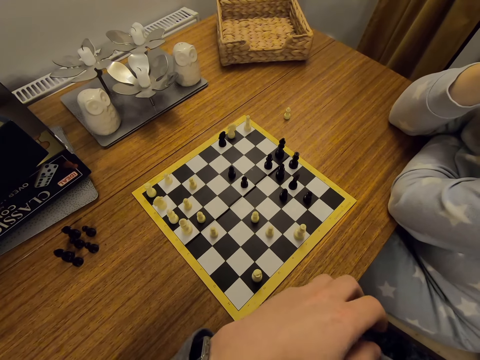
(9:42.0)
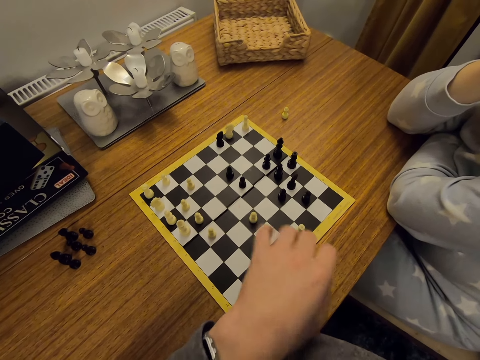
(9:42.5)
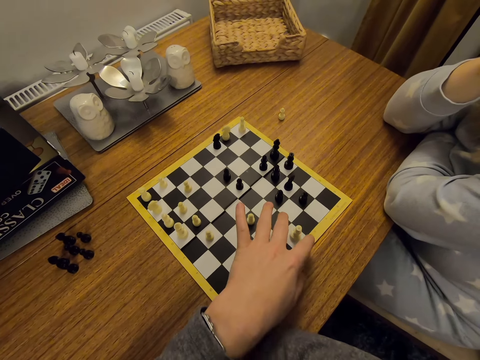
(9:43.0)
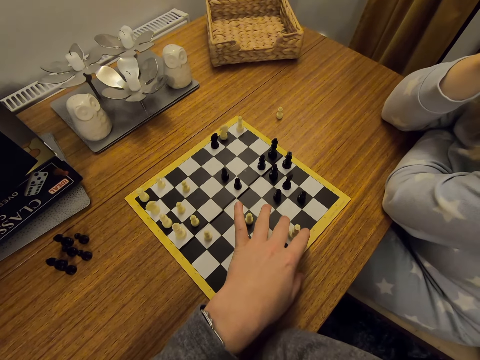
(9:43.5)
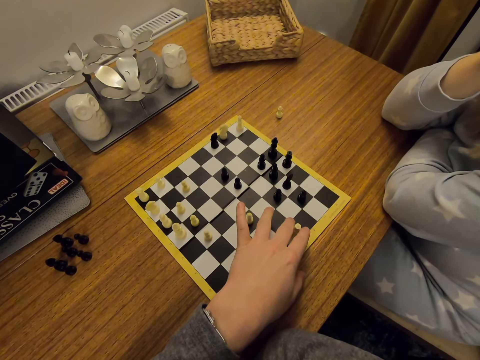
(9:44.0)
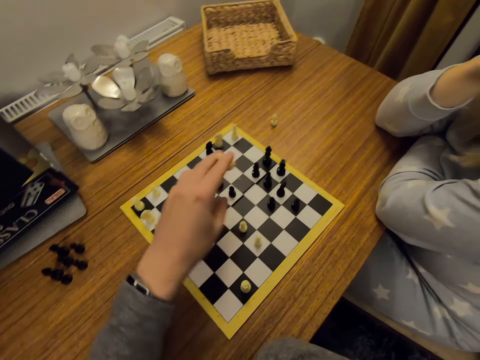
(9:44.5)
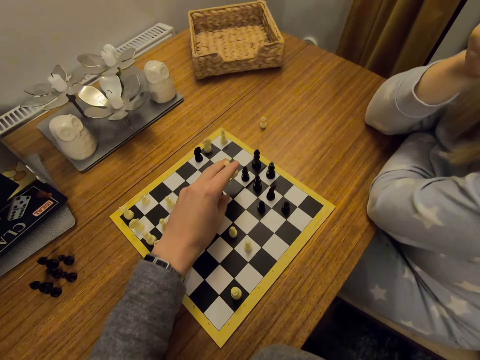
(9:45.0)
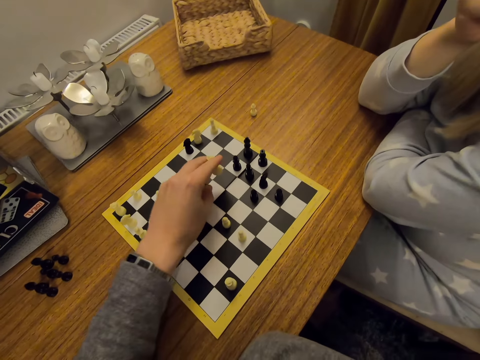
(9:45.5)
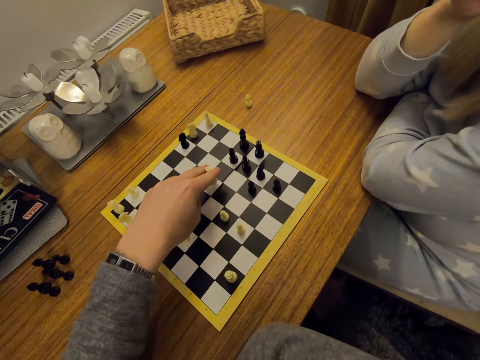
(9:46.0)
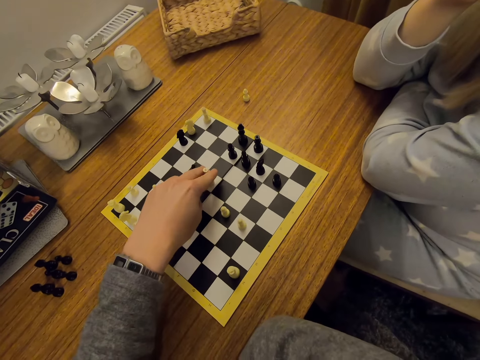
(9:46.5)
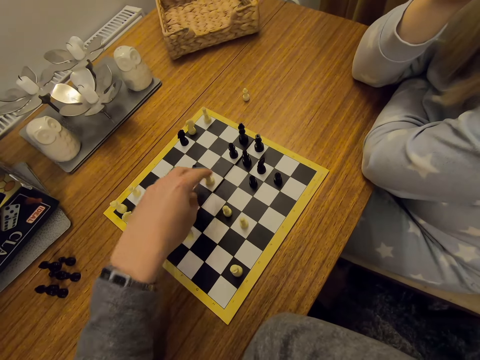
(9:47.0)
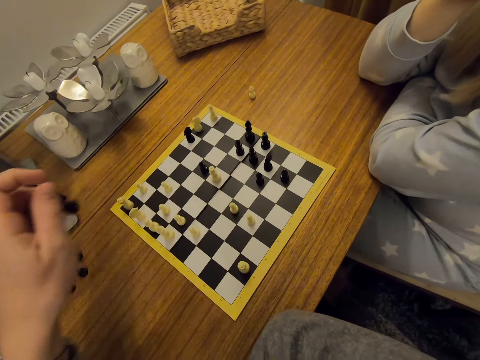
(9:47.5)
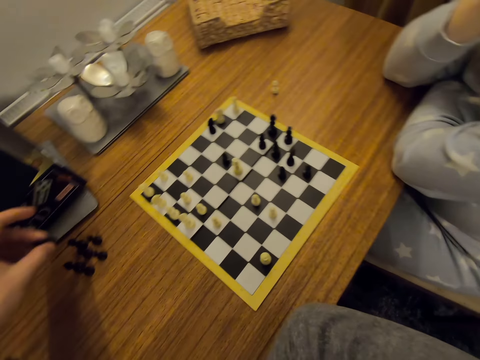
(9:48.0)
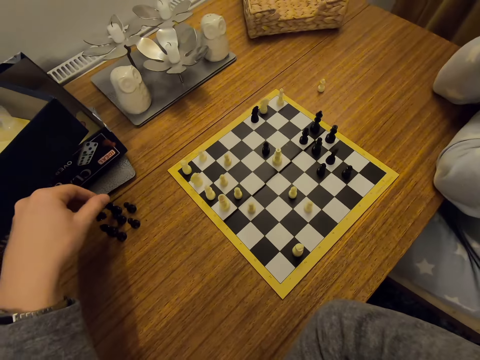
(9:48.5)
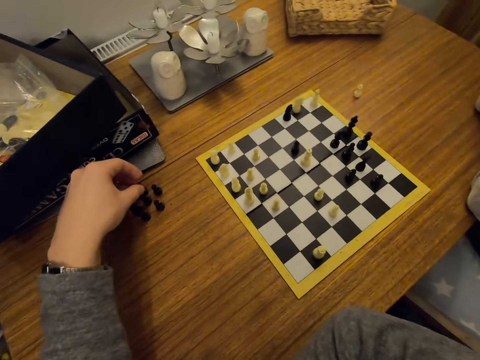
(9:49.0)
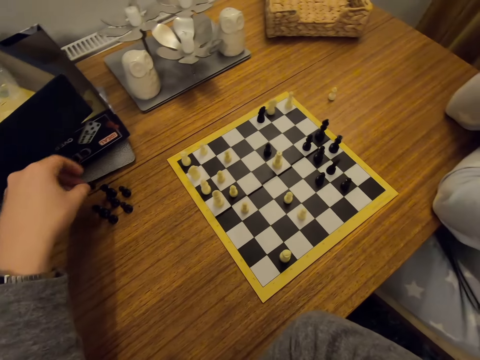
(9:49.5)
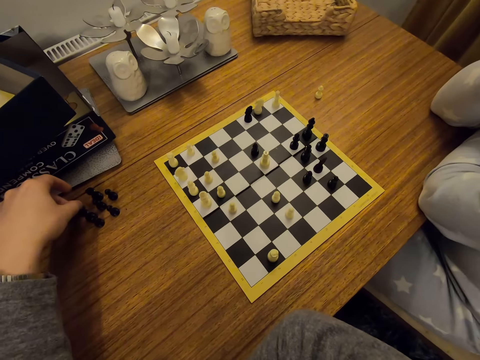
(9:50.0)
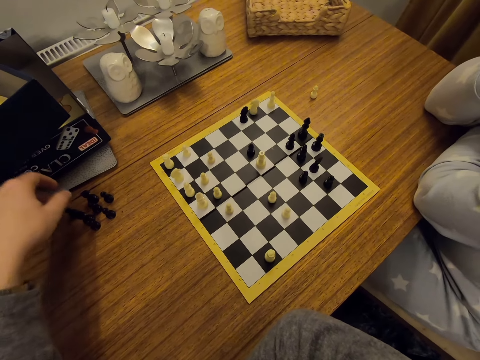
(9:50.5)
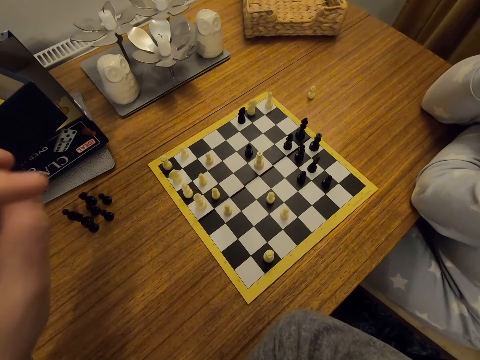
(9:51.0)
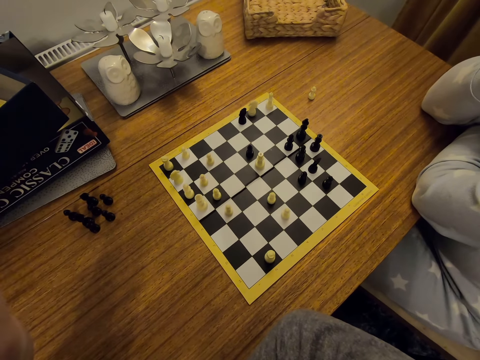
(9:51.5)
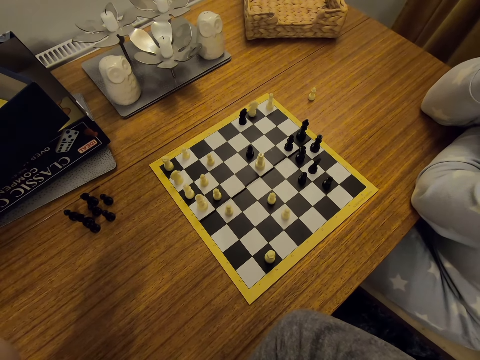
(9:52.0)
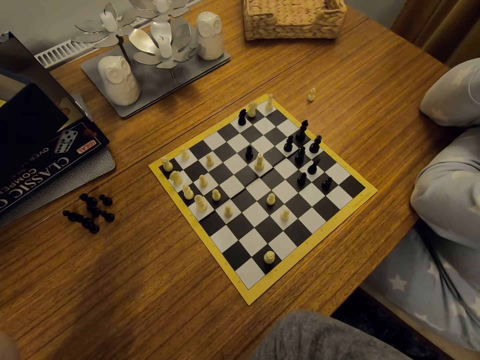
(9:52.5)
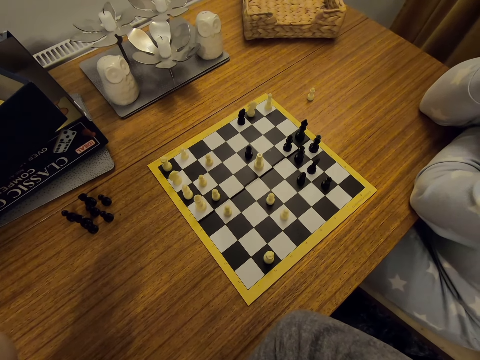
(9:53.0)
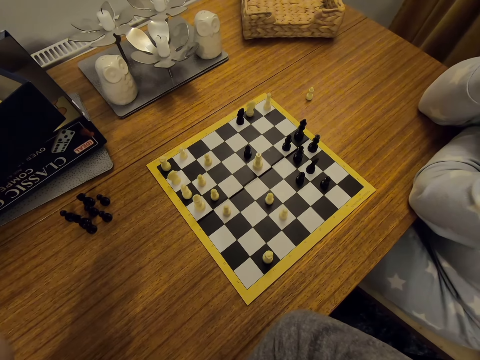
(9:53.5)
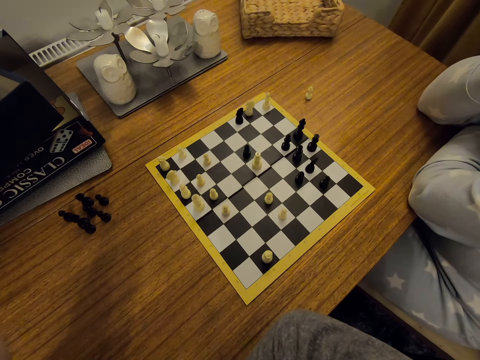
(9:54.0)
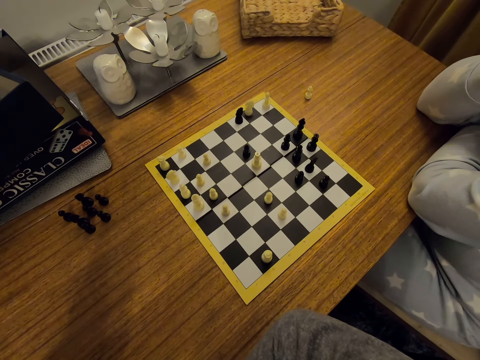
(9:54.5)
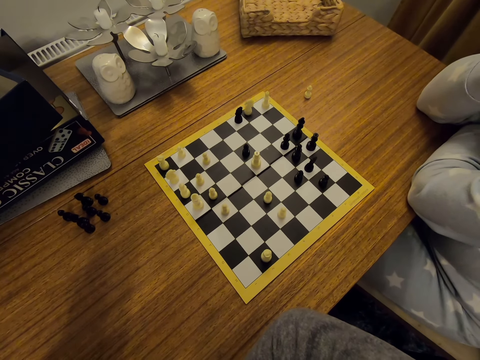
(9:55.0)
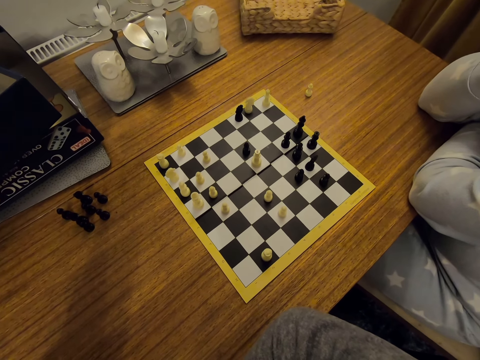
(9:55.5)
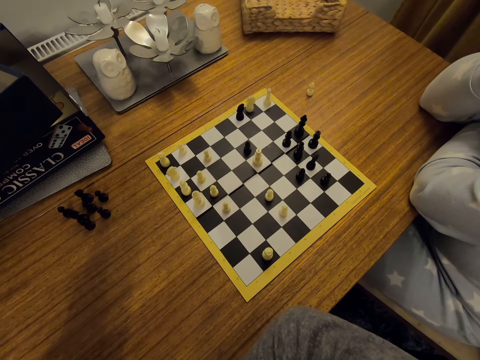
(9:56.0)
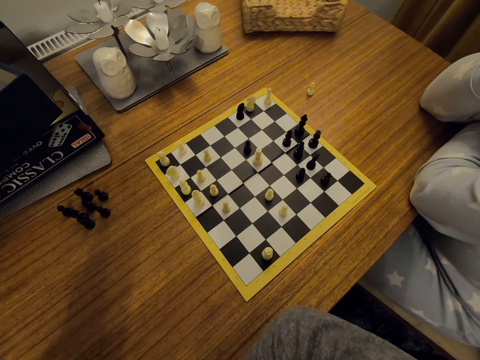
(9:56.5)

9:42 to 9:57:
The camera wearer moves a chess piece on the board. They pick up a chess piece on the board. They put the chess piece aside on the table. They lift the left hand.

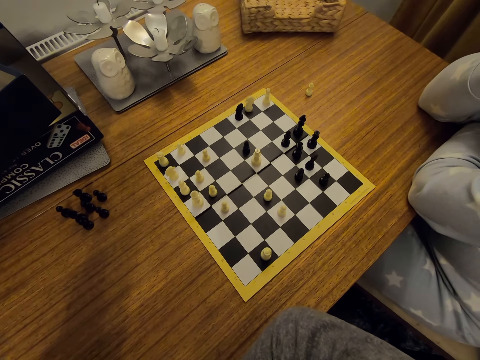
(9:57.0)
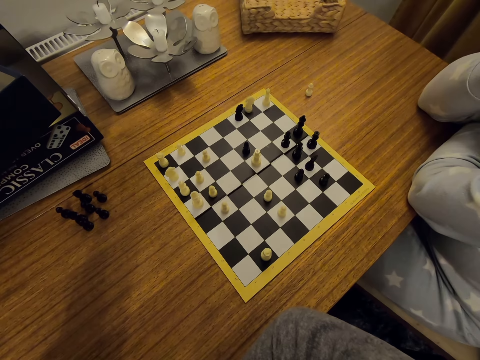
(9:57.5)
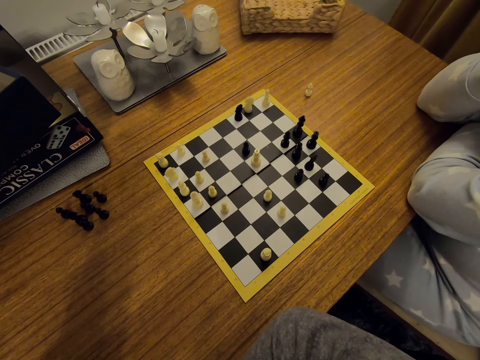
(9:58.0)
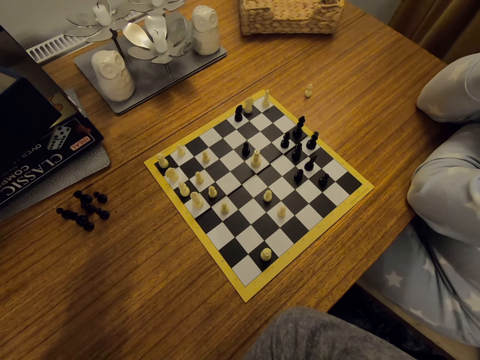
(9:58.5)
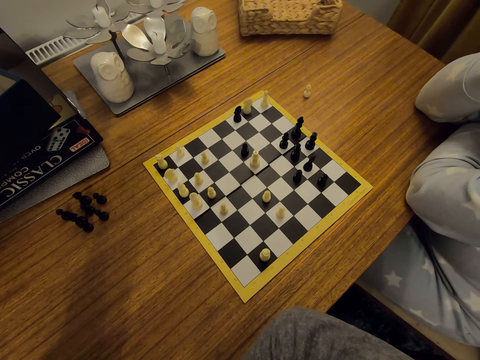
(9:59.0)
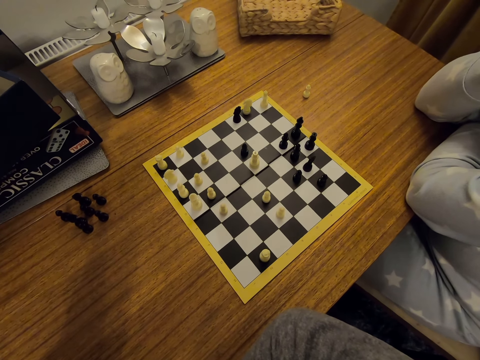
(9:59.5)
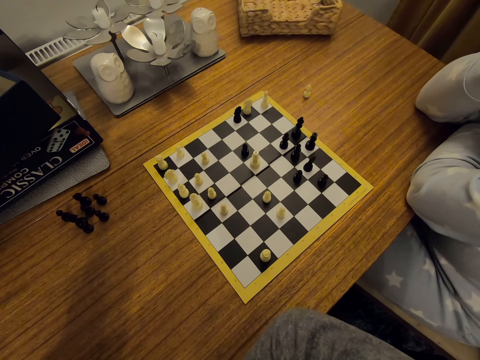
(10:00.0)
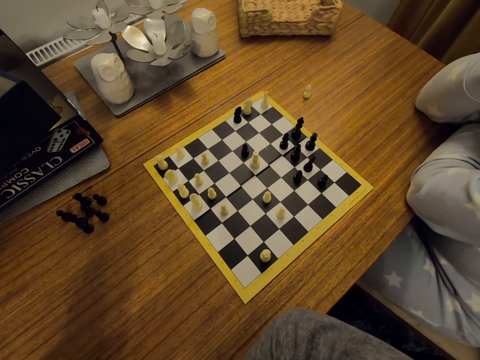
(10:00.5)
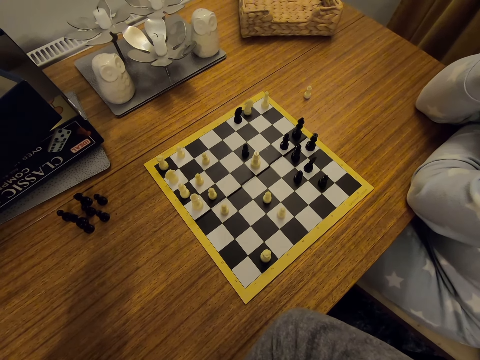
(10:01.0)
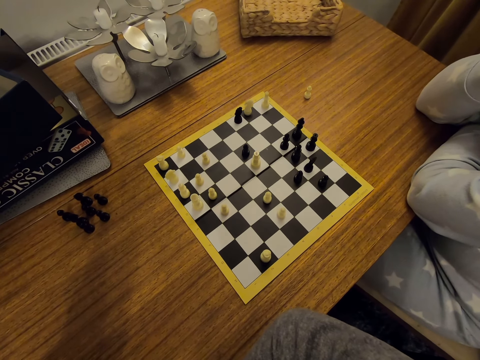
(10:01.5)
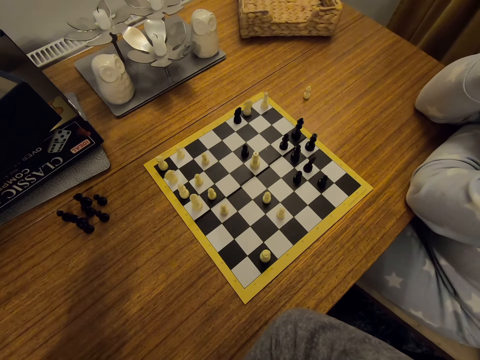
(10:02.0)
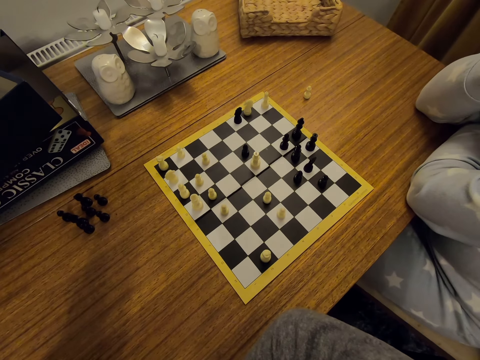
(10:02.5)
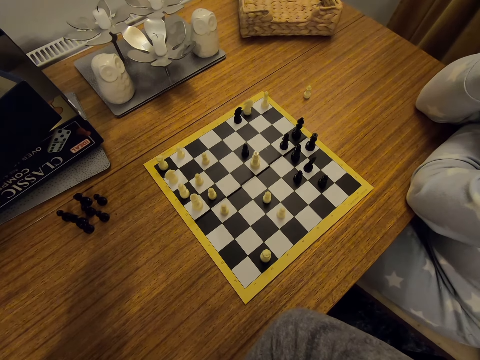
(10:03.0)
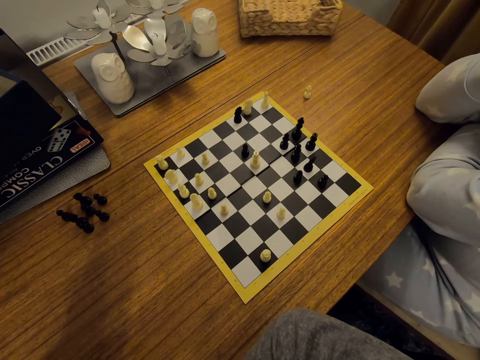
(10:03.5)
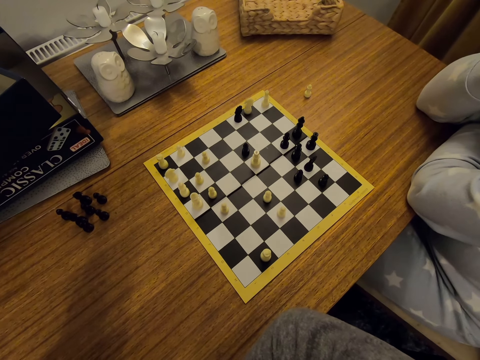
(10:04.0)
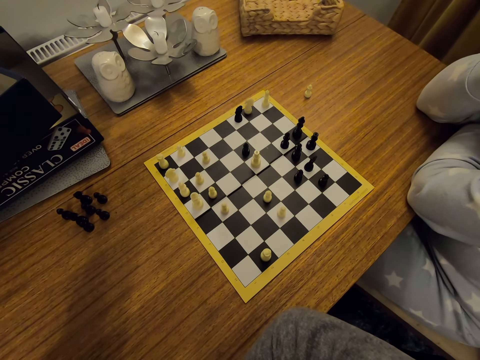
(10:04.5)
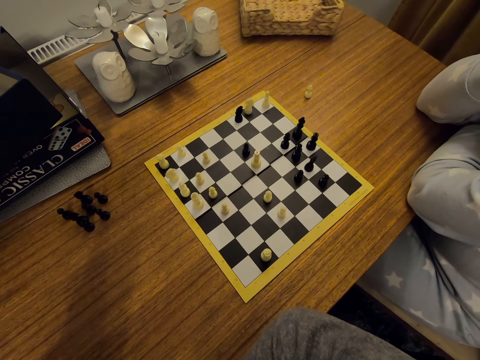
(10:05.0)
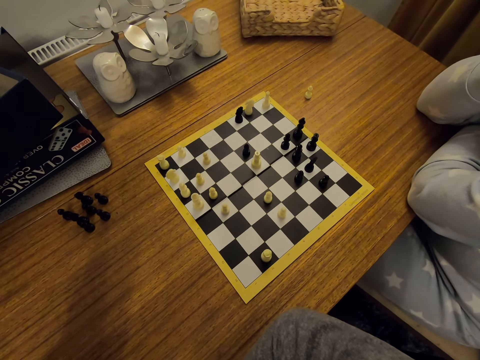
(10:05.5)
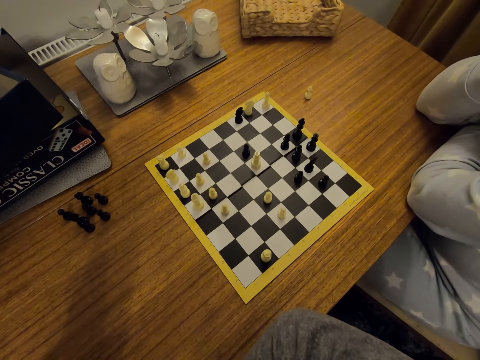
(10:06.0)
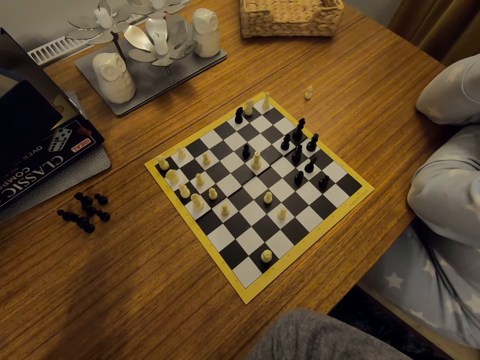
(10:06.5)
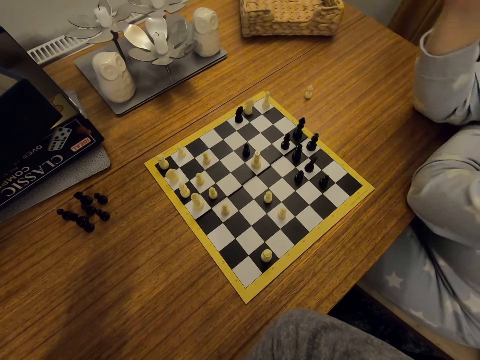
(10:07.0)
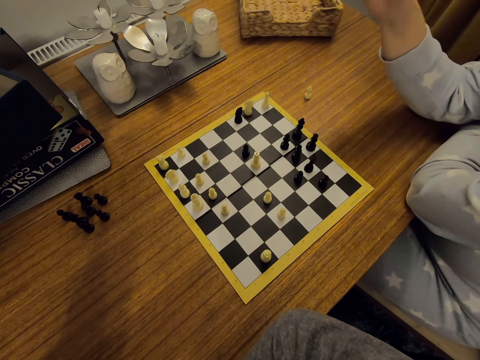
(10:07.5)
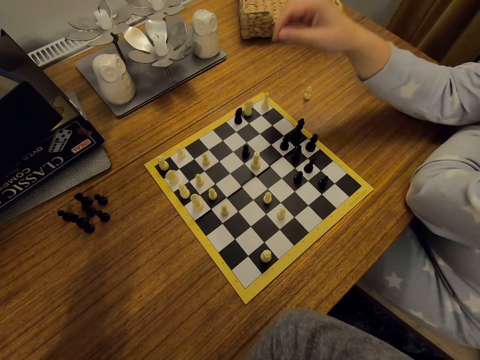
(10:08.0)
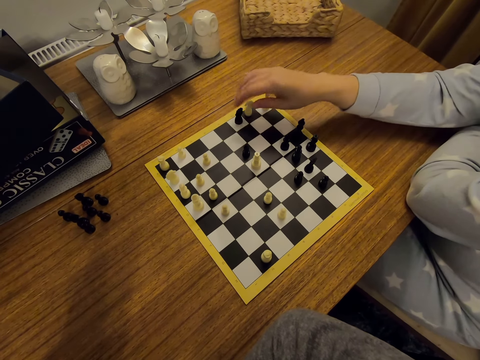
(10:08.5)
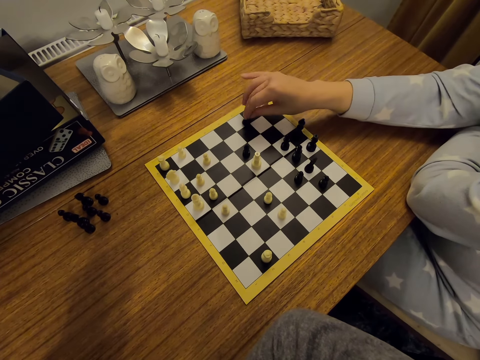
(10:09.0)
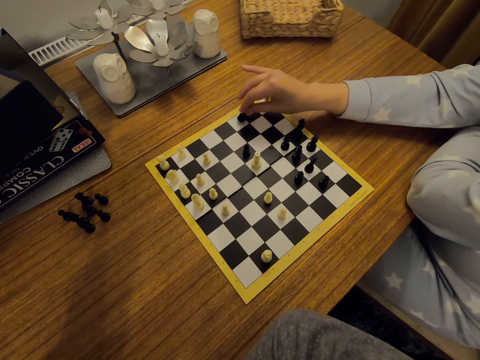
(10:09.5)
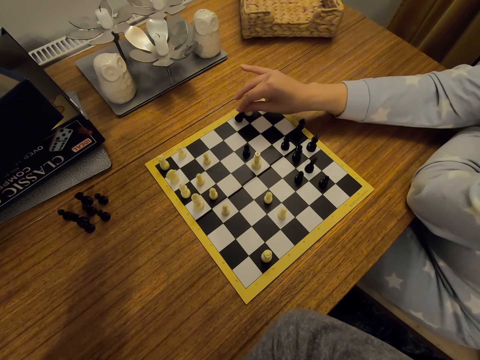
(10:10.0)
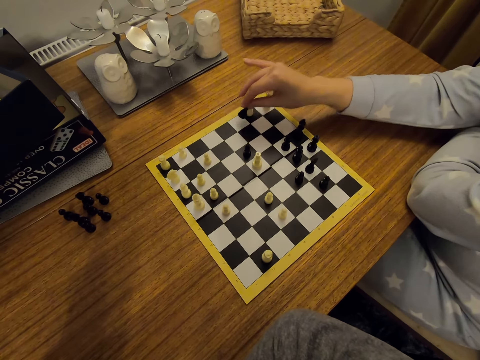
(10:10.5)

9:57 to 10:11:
A person moves a chess piece on the board.
